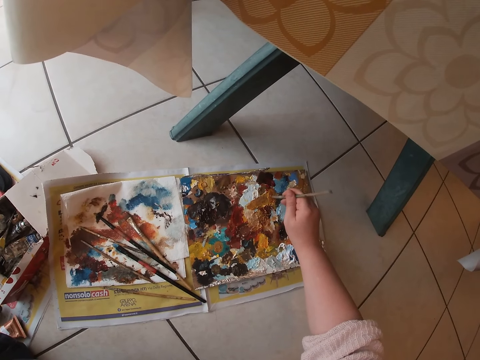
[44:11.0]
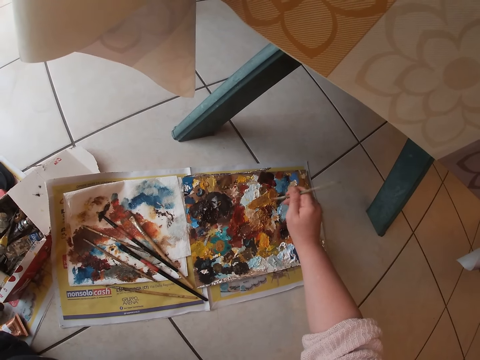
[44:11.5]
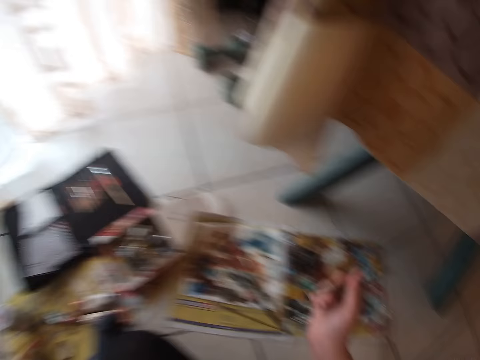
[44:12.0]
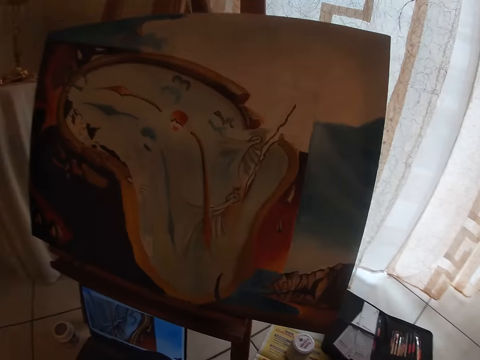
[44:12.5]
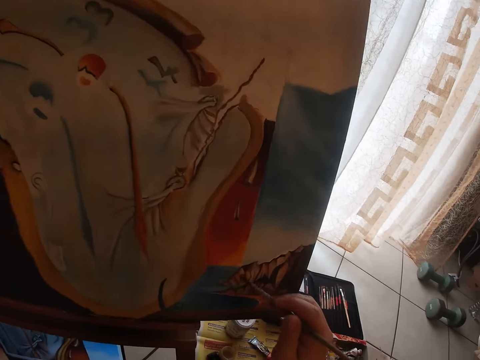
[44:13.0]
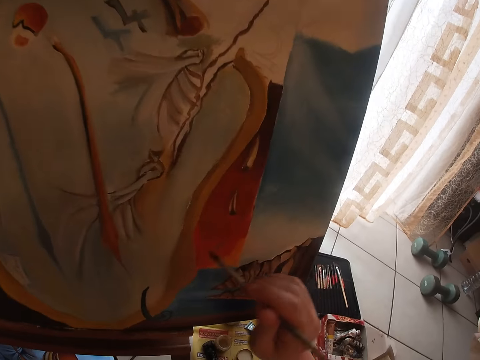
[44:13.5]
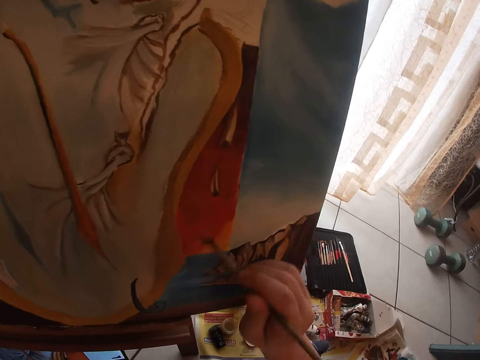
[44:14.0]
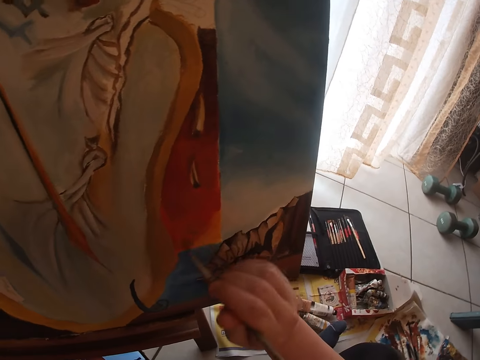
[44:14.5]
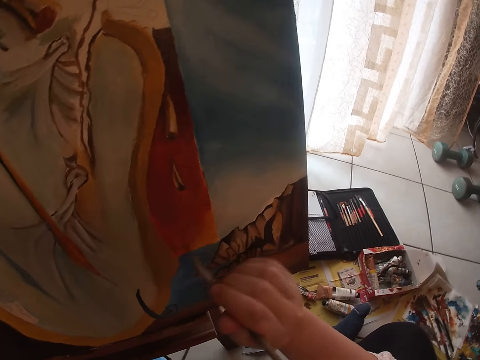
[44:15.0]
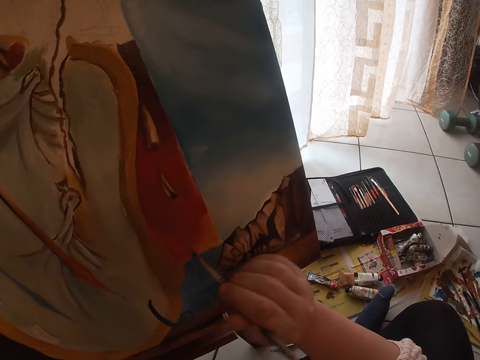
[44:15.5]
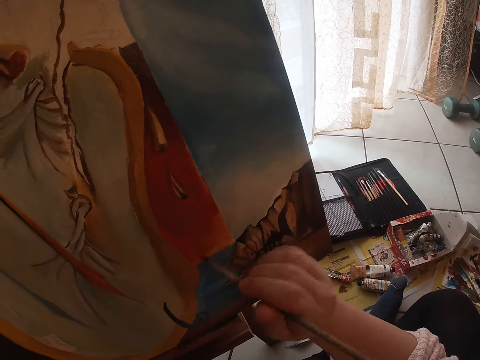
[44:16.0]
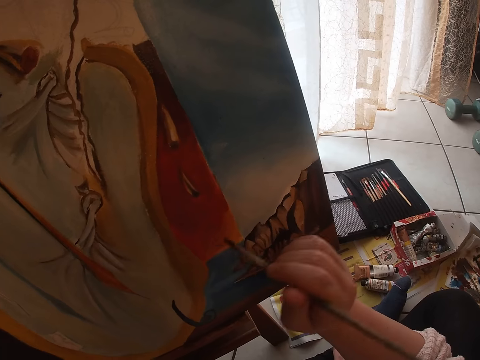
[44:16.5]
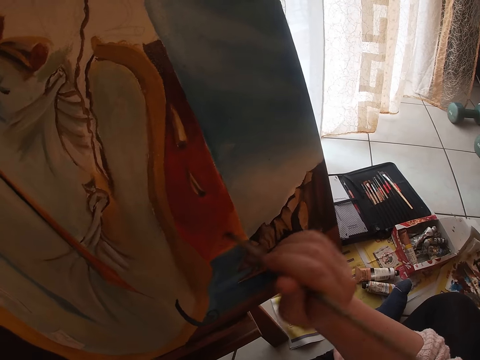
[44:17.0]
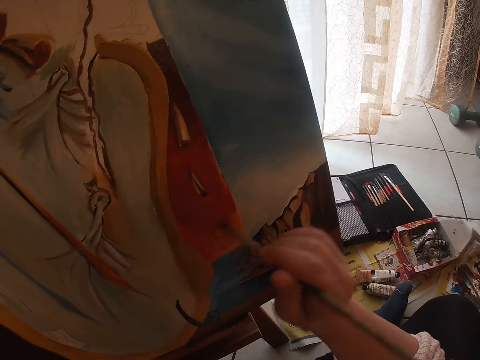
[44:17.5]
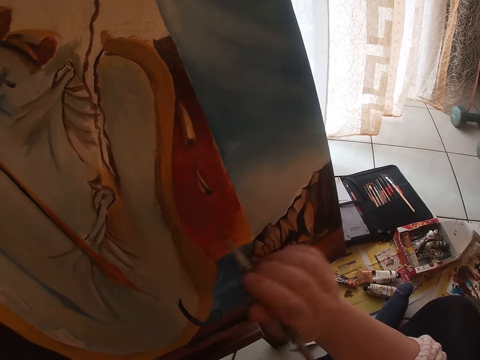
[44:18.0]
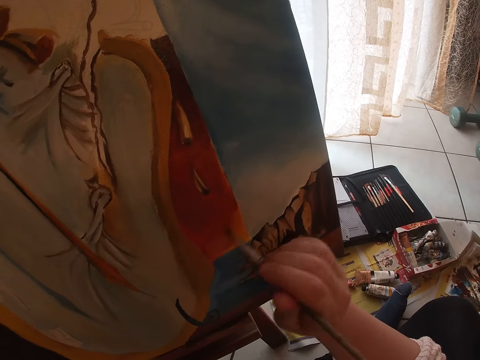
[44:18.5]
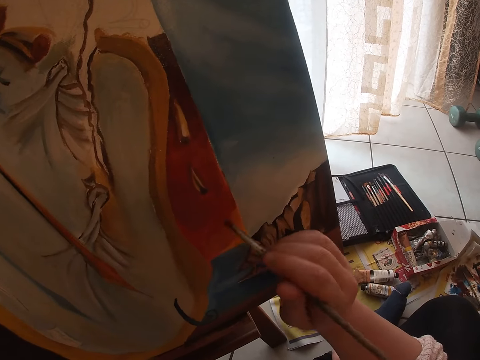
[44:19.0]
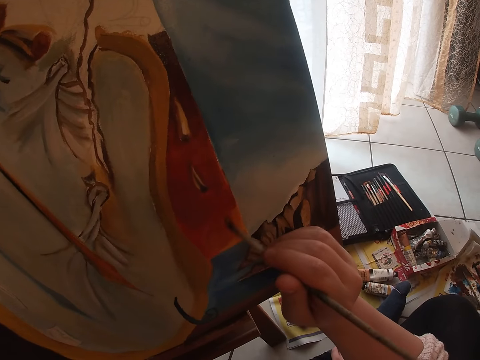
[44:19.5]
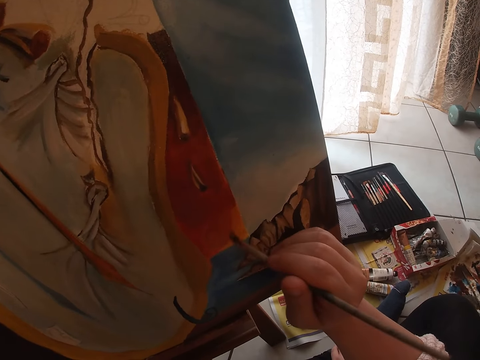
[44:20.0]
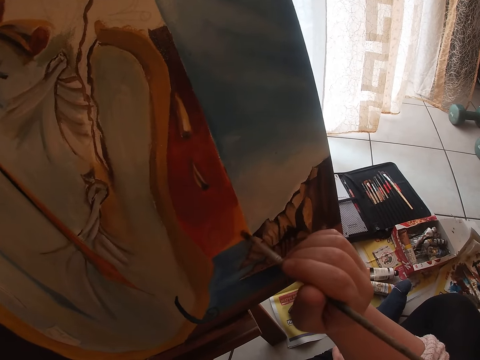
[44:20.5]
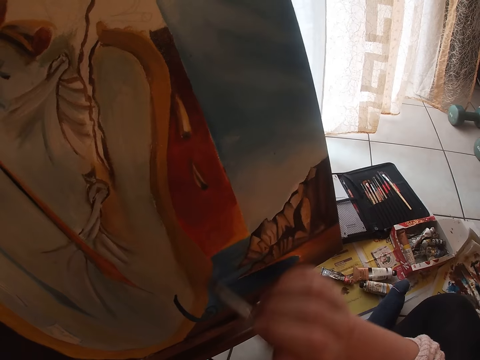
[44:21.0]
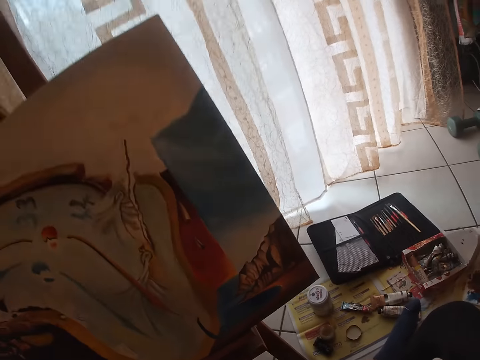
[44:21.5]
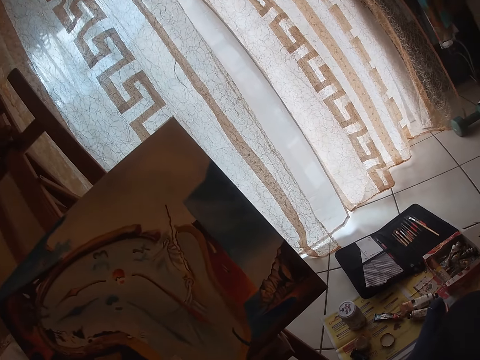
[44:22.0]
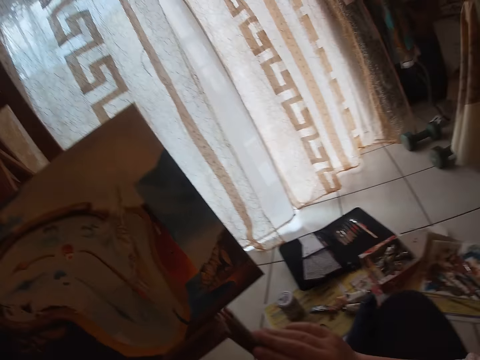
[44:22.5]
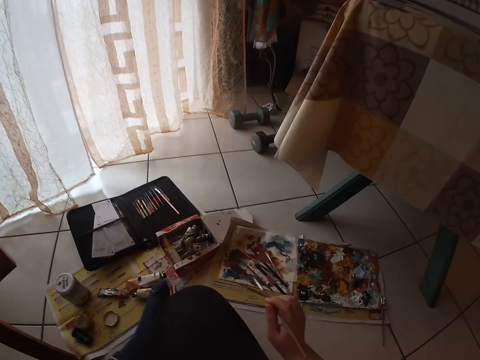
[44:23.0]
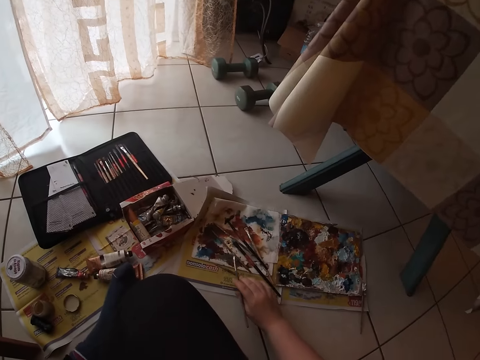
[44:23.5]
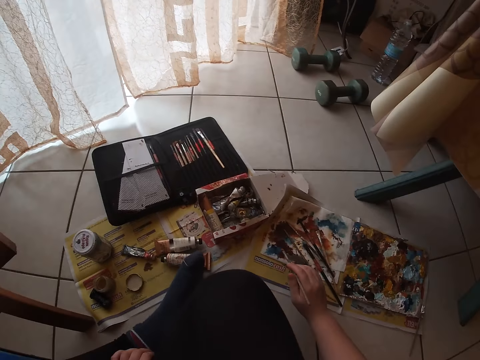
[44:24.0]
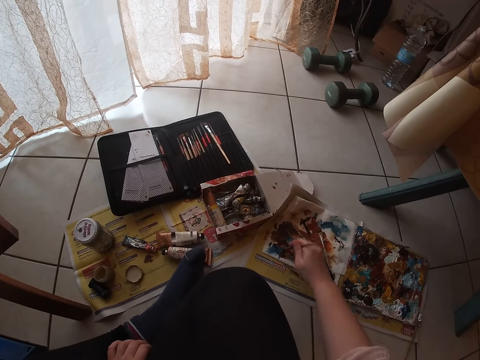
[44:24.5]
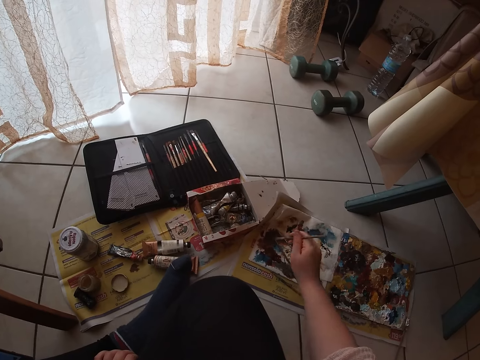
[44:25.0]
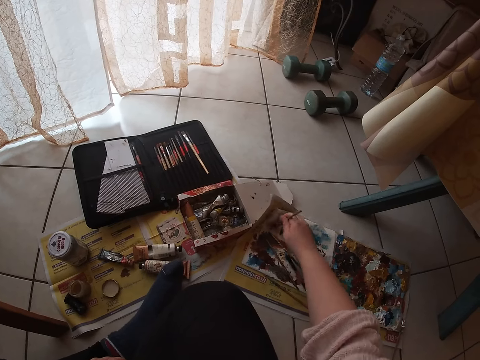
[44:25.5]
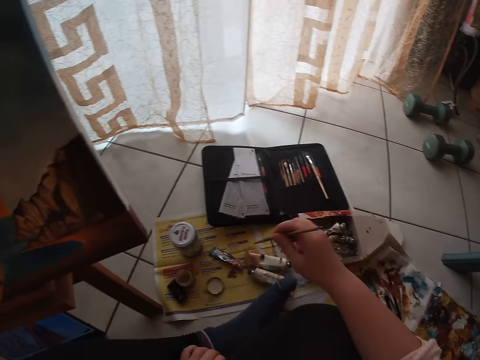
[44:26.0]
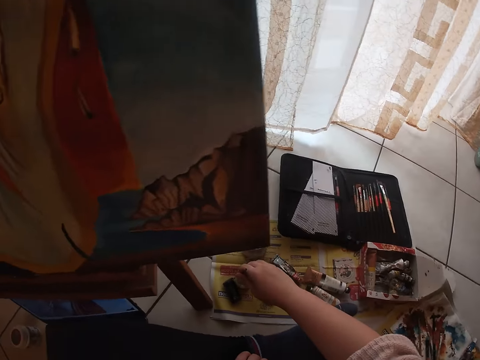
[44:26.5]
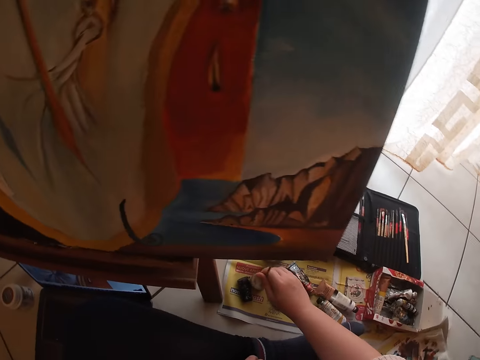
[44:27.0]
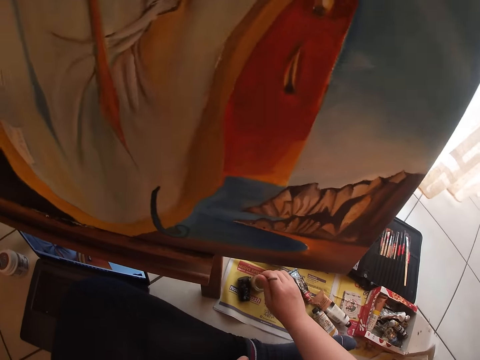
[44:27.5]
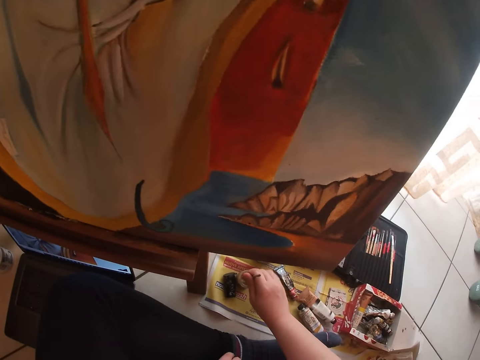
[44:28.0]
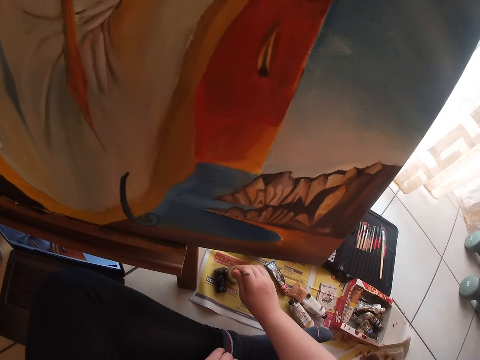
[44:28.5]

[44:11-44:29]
The camera wearer paints the drawing board with the drawing brush. They look at the drawing board. They paint the drawing board with the drawing brush. They clean the sable brush on the paper on the floor. They dip the sable brush into the container of water on the floor.

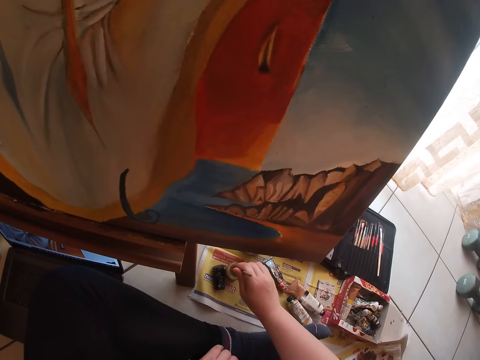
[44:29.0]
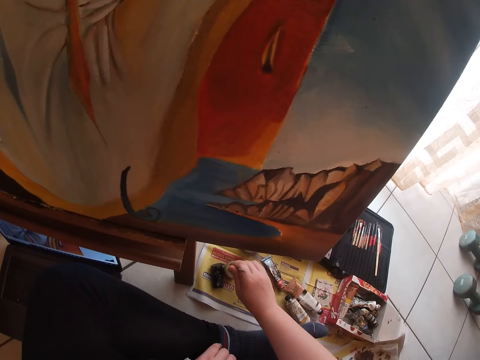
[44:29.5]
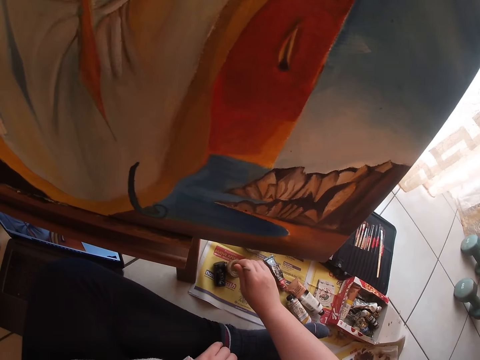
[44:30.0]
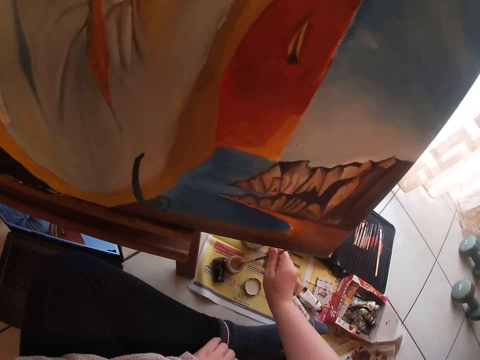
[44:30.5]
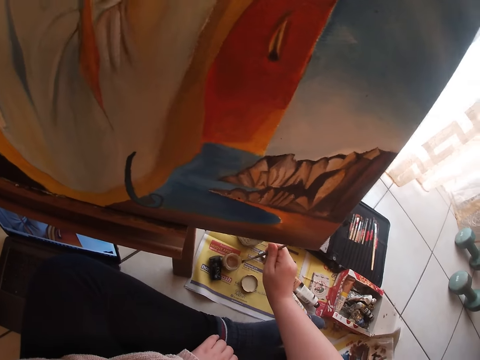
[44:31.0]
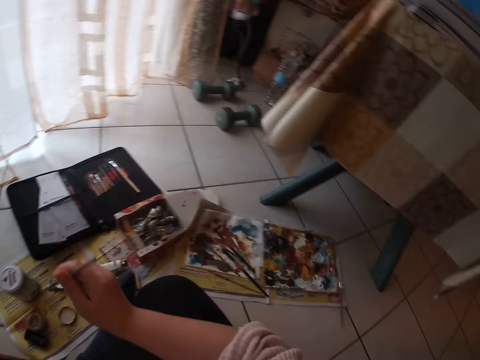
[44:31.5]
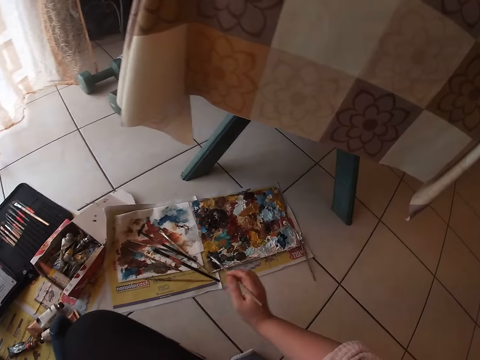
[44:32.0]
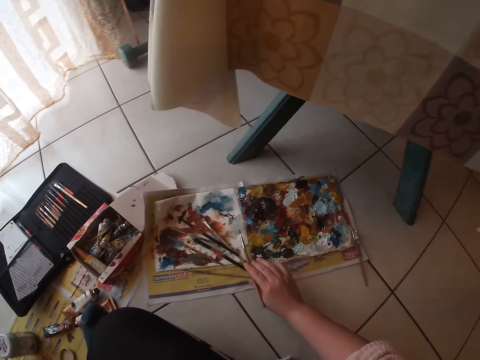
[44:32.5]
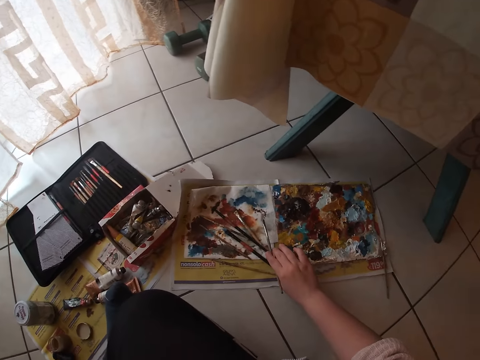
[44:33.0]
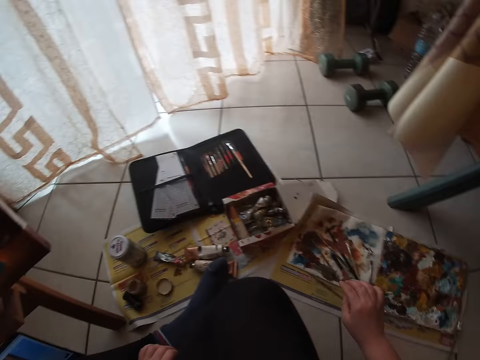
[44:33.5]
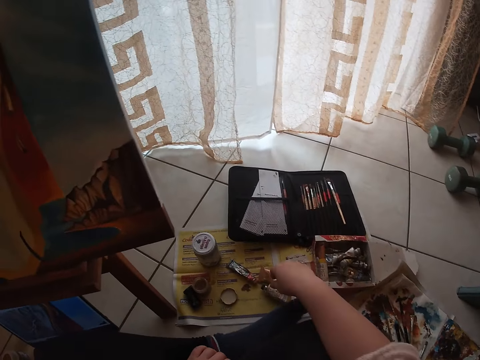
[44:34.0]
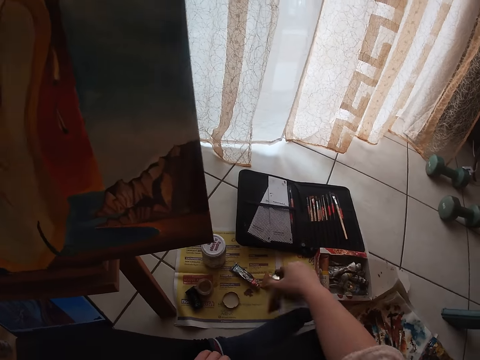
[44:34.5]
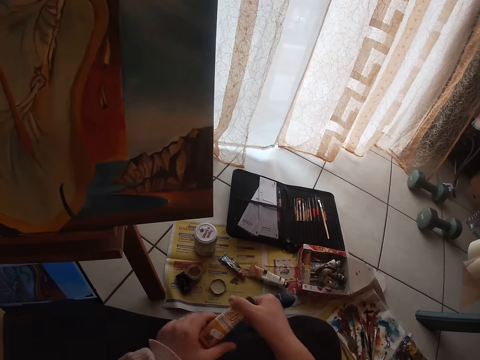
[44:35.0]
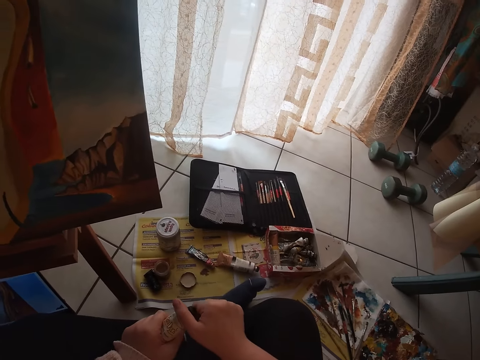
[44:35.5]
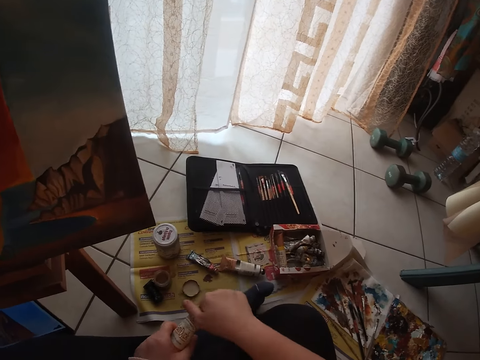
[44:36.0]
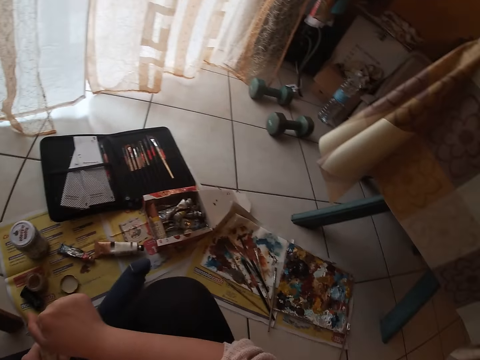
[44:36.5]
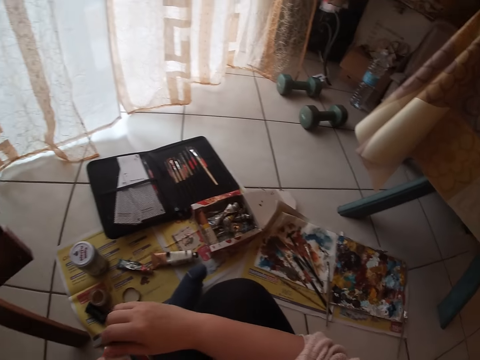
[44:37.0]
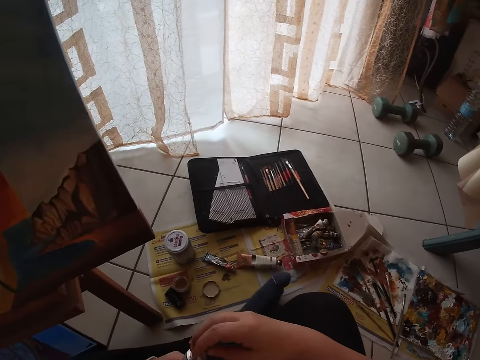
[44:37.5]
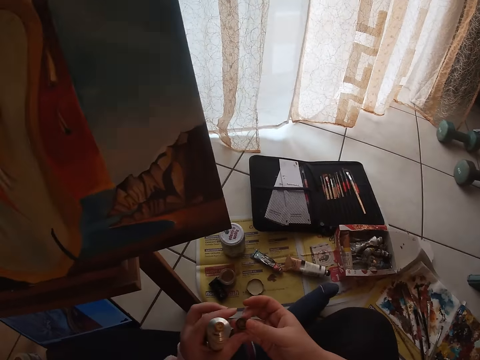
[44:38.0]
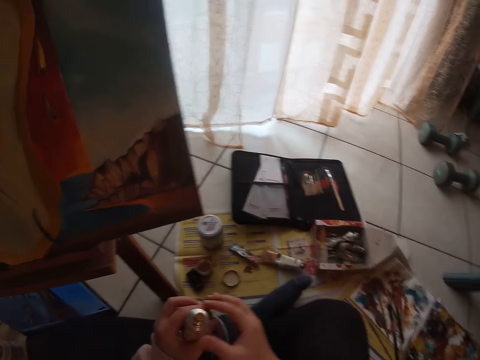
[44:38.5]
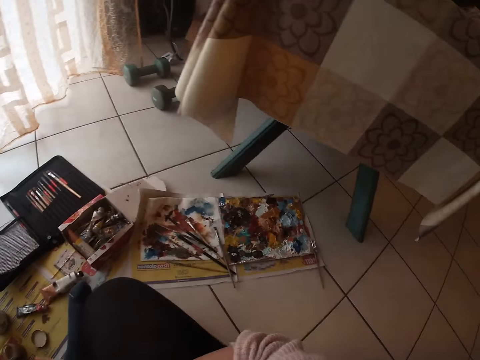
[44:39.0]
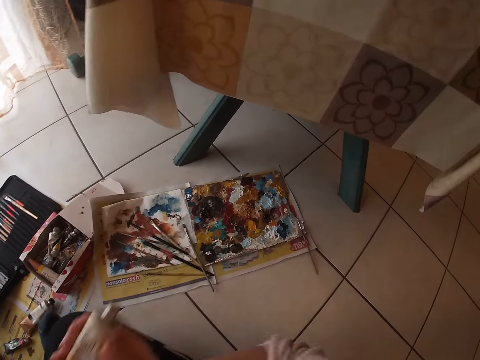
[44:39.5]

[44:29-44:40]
The camera wearer drops the sable brush on the floor. They pick up a tube of paint on the floor. They open the tube of paint.
